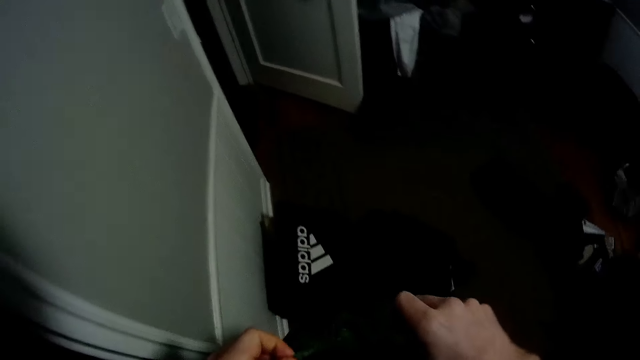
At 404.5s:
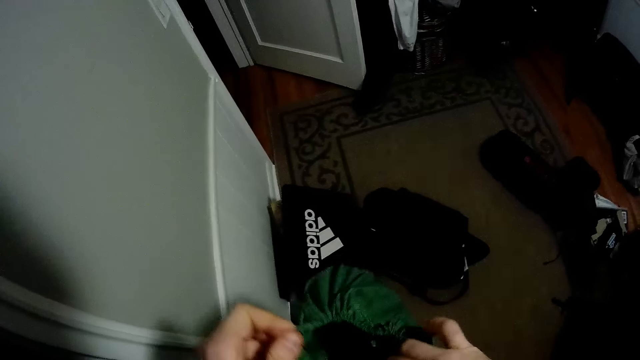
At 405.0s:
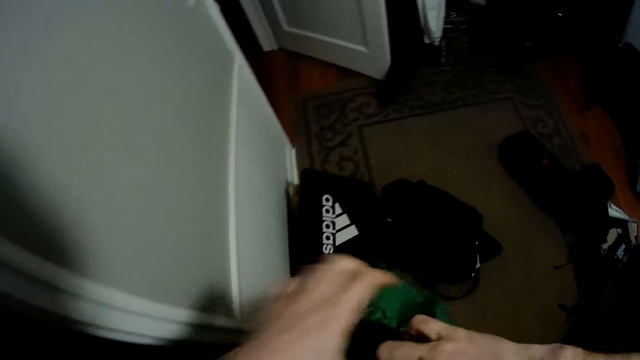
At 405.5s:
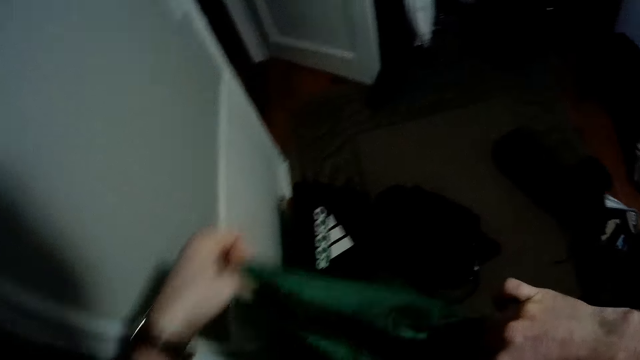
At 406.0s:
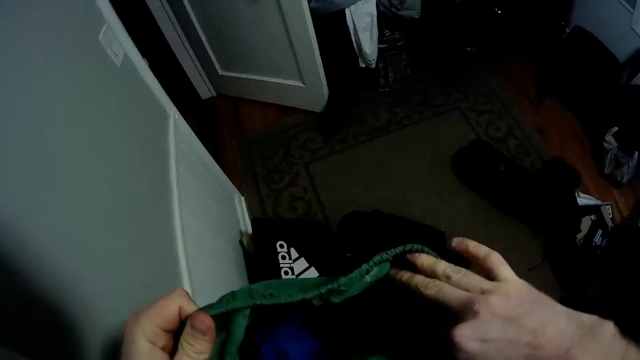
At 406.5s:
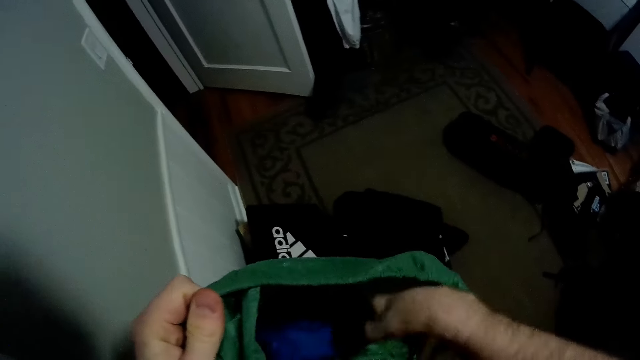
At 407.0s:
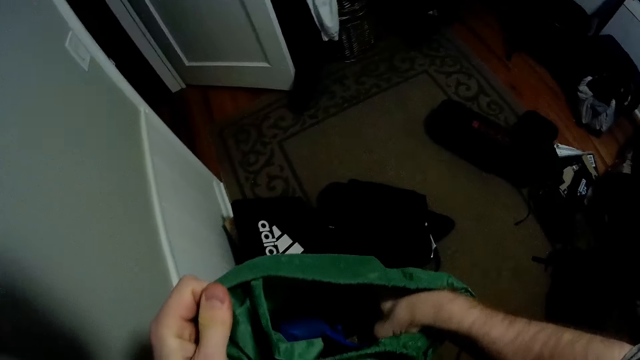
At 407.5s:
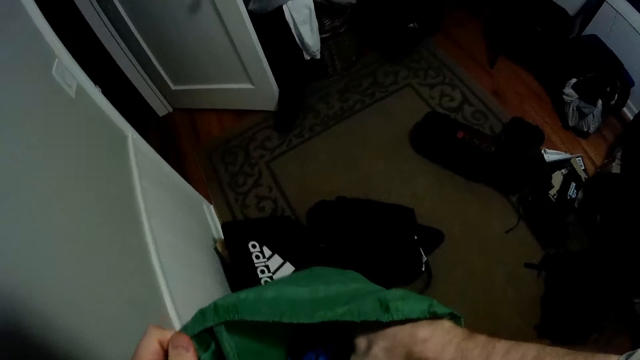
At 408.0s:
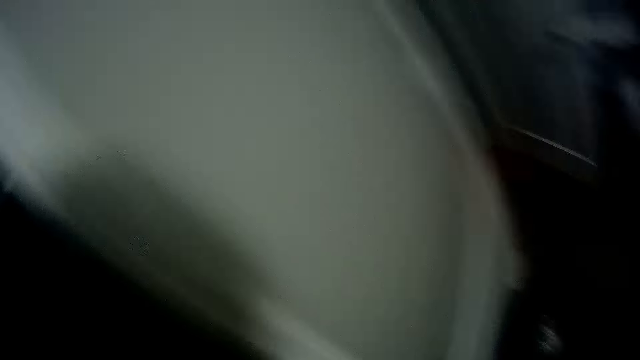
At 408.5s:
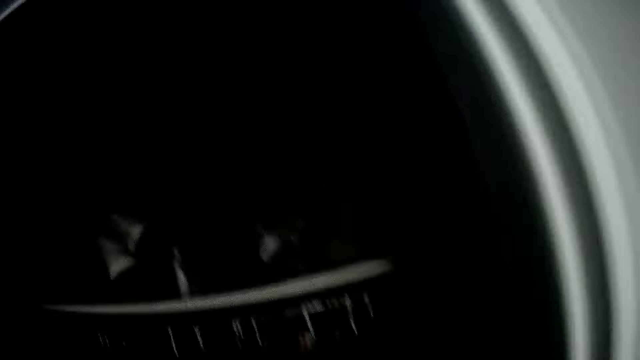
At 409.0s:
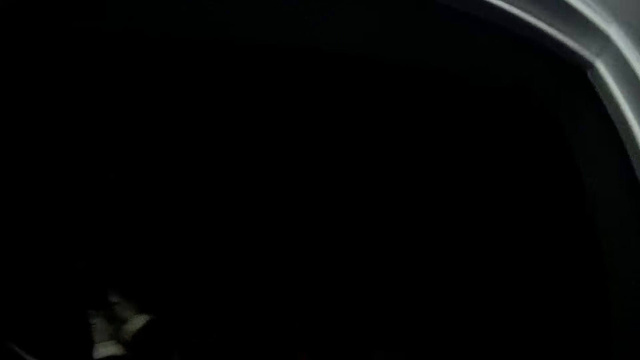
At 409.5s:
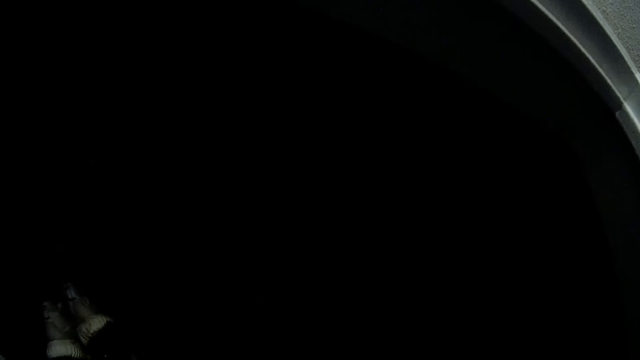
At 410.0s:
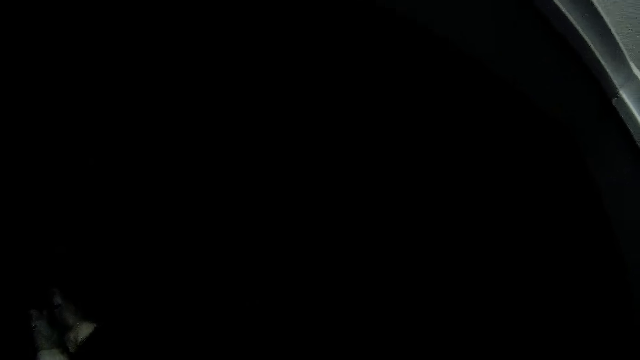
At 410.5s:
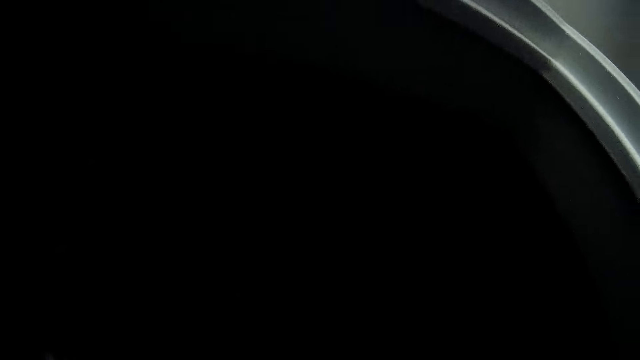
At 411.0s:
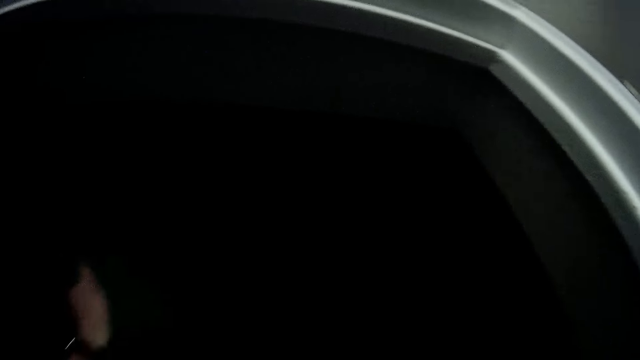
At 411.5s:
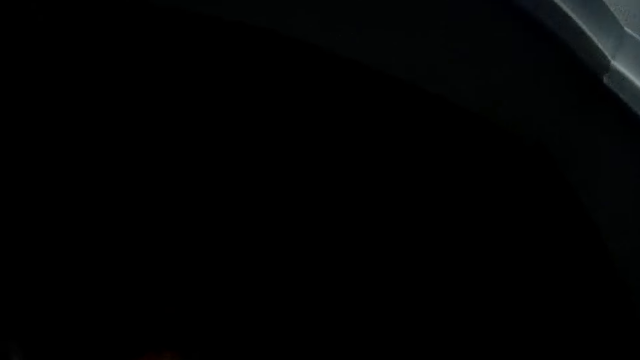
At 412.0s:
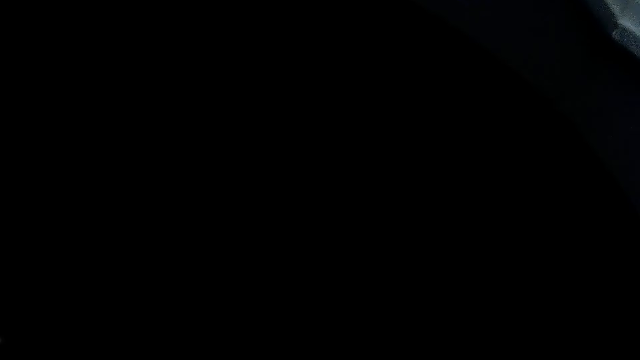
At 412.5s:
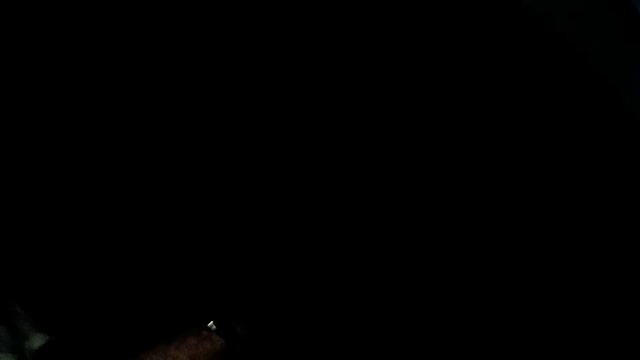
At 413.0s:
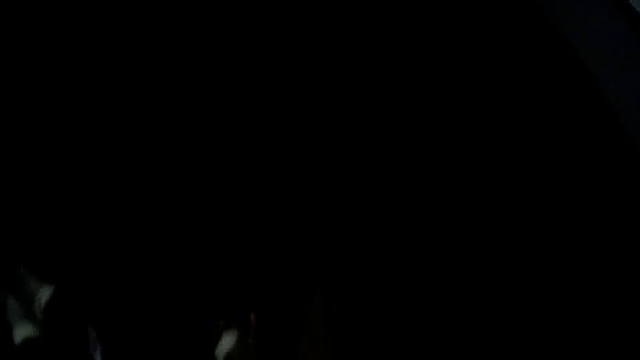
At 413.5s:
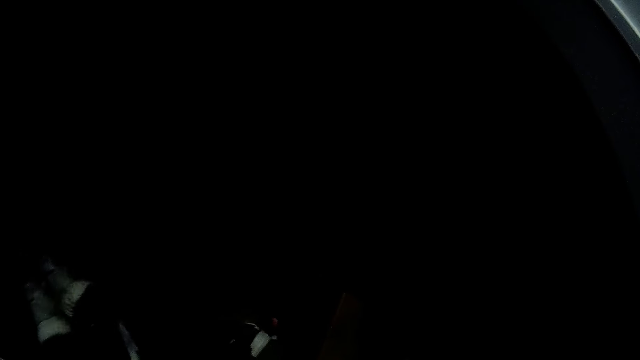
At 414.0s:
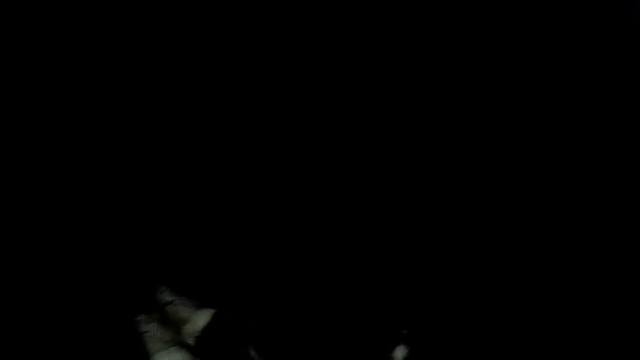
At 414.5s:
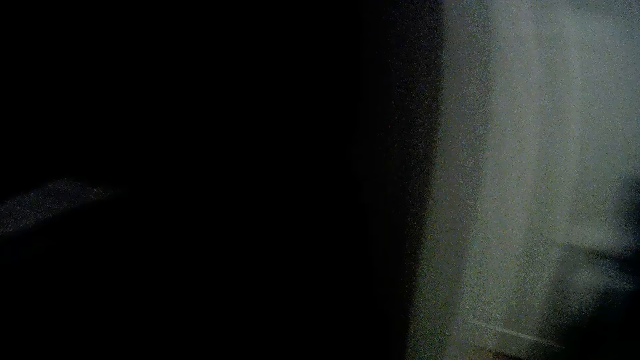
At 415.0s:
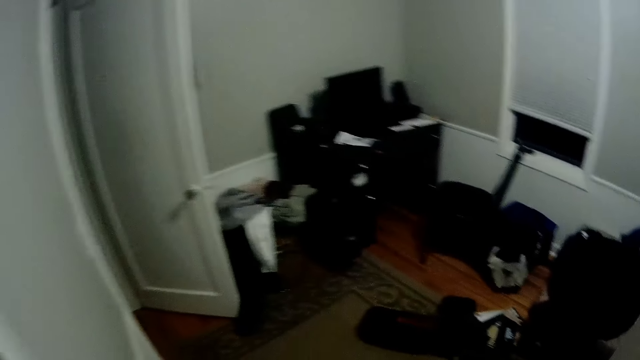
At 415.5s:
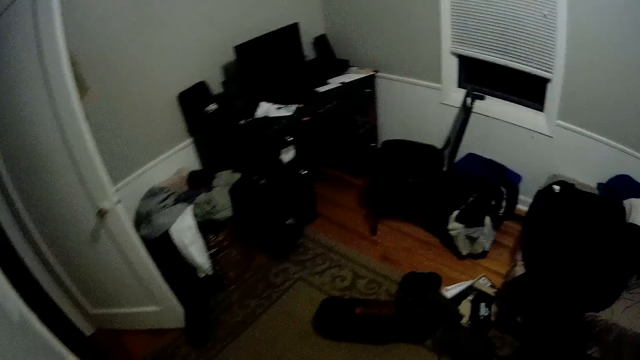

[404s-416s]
The camera wearer holds a bag or cloth in the room with both hands. They stretch the cloth. They walk in the house.

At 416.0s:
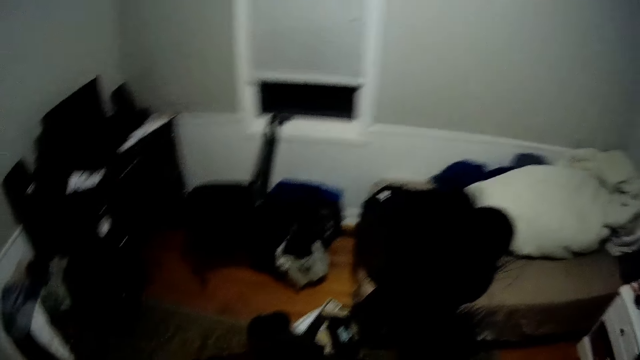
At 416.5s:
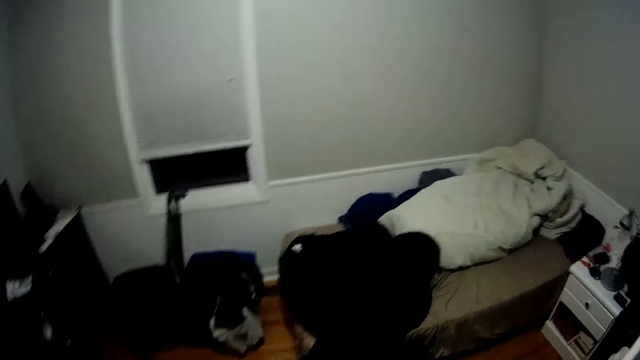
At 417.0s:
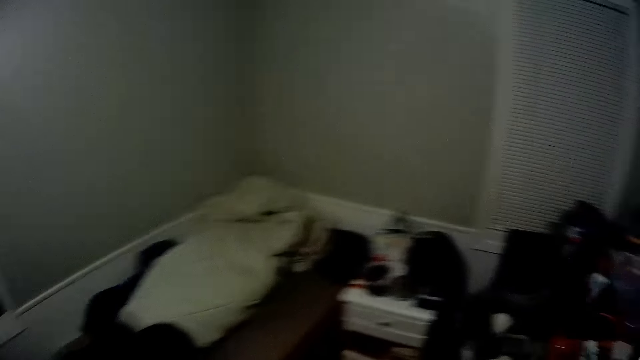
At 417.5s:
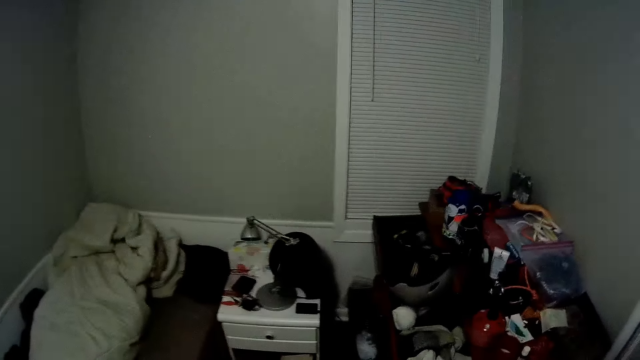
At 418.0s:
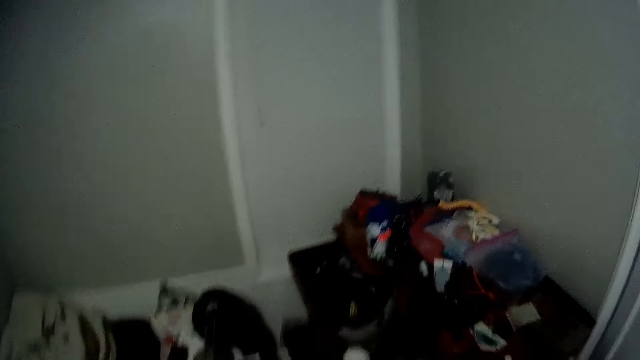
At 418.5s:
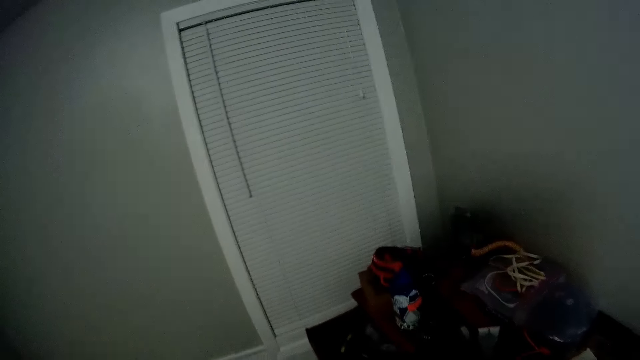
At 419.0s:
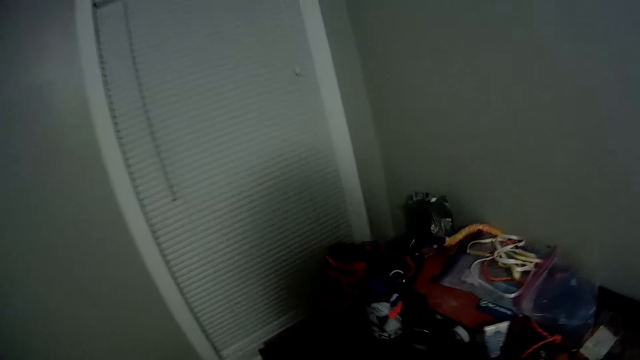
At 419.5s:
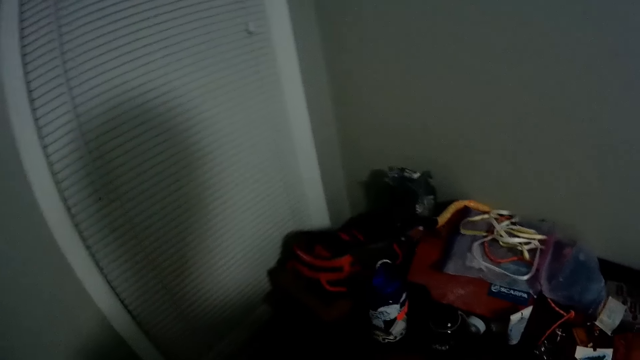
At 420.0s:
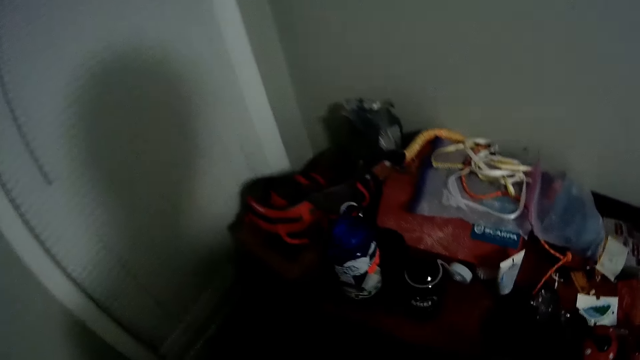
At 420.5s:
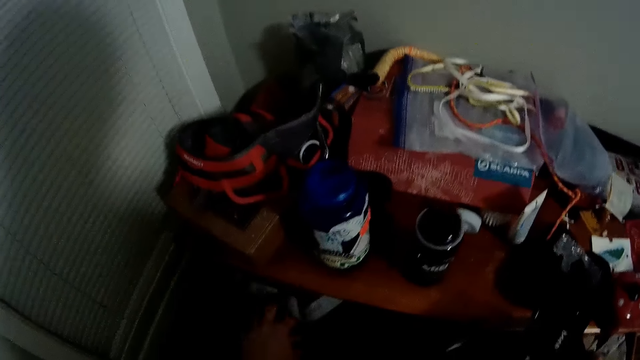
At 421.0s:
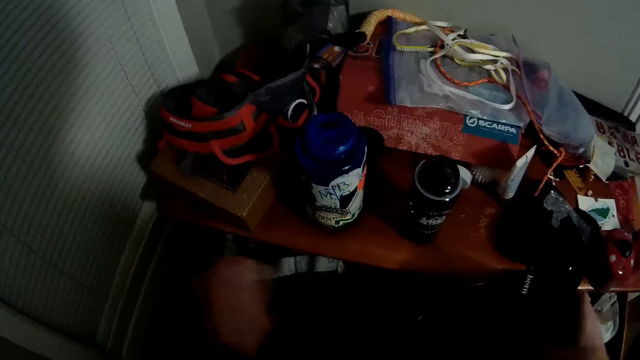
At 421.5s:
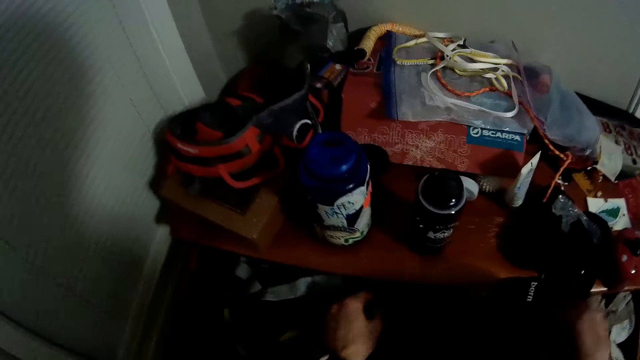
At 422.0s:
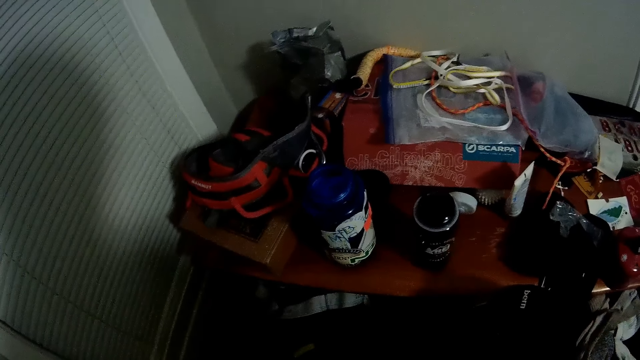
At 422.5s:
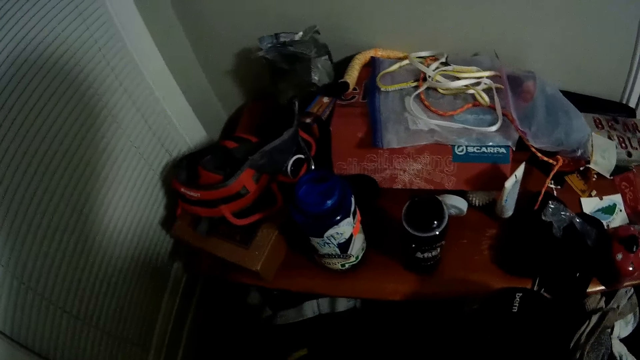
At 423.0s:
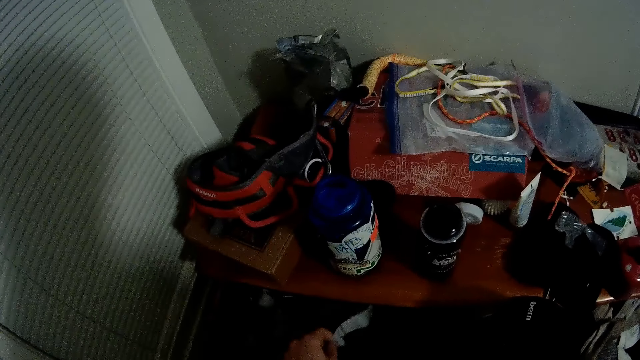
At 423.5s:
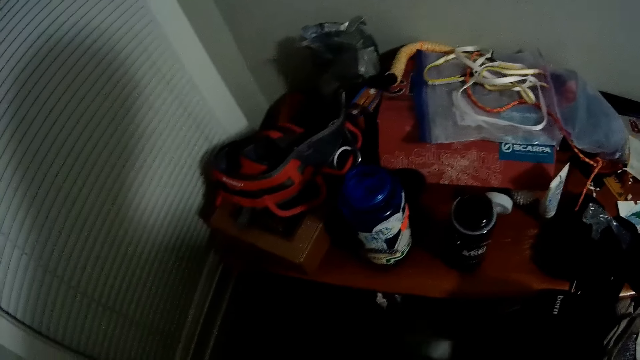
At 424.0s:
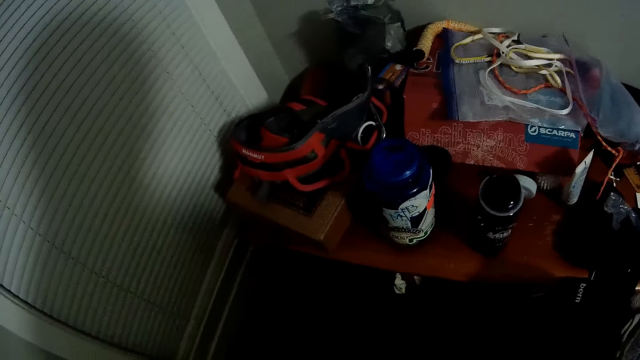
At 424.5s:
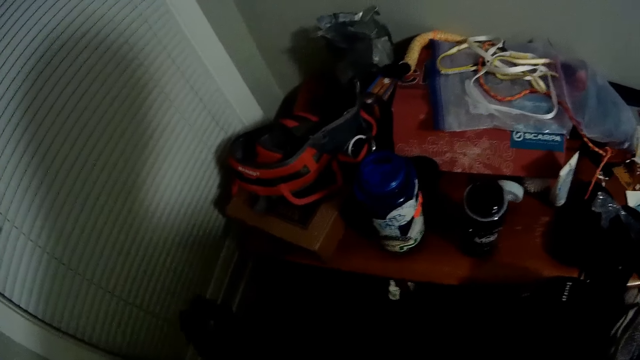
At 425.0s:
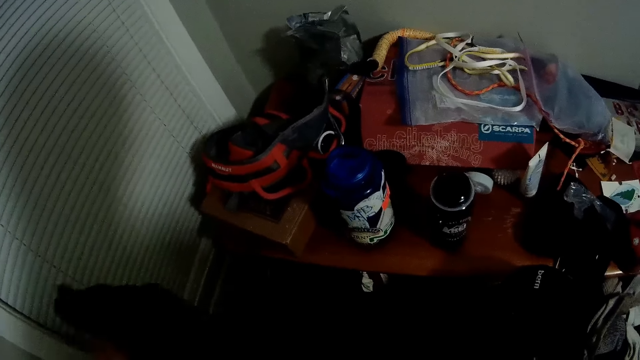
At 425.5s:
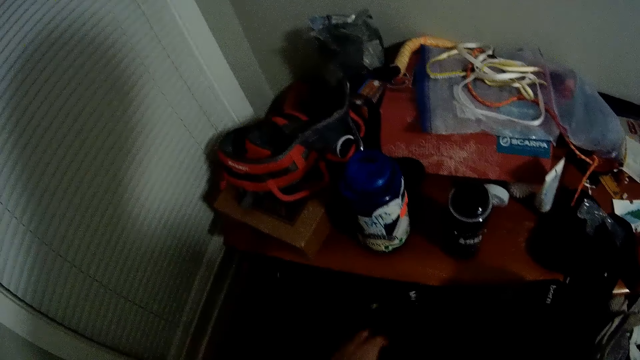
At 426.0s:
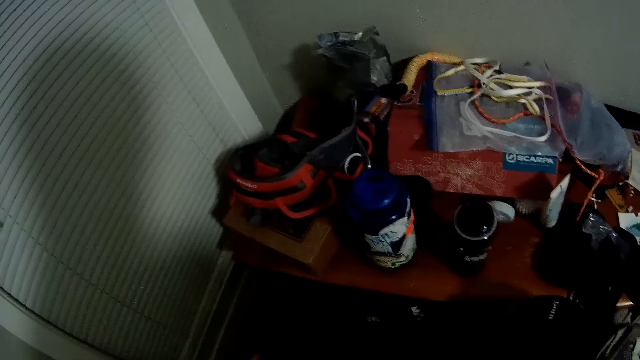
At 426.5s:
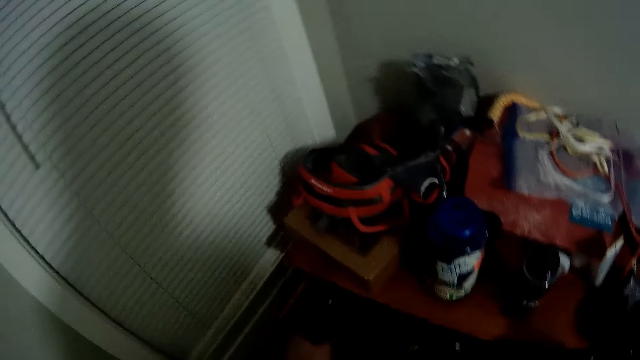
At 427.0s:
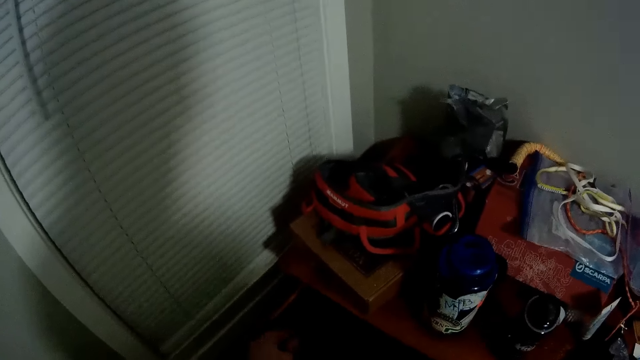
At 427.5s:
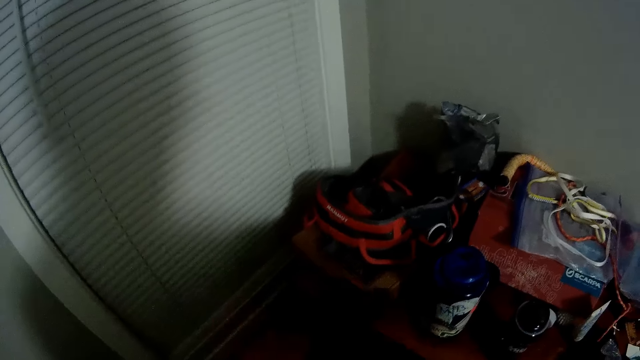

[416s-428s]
The camera wearer moves some clothes under a table in the room. They touch the clothes.
